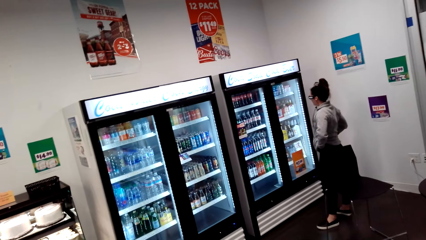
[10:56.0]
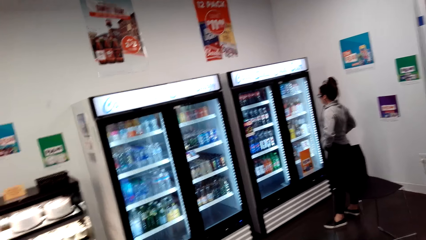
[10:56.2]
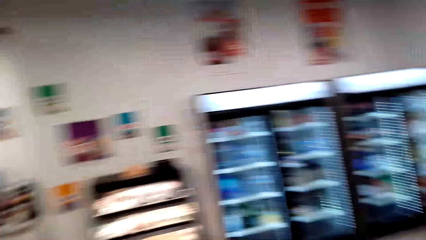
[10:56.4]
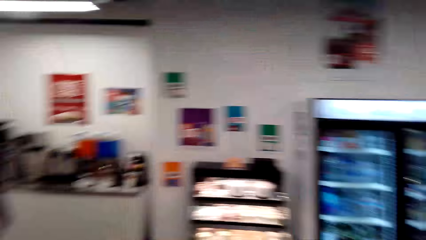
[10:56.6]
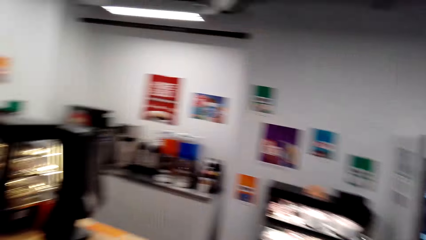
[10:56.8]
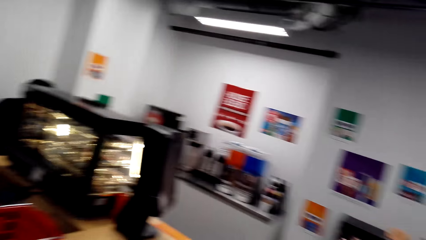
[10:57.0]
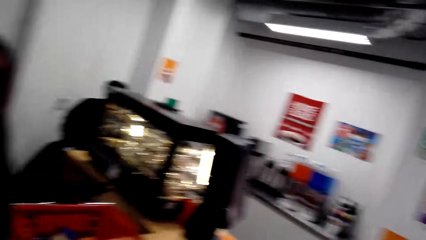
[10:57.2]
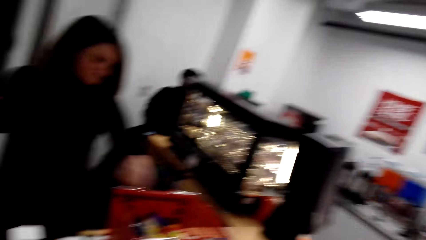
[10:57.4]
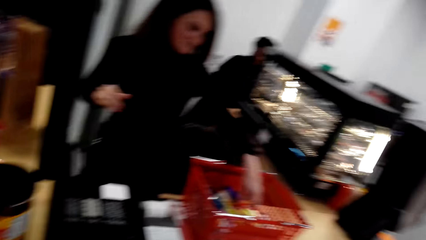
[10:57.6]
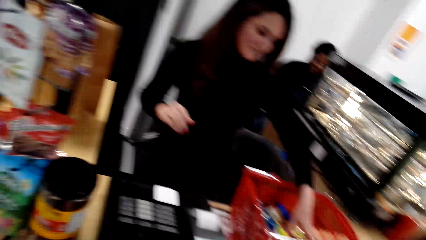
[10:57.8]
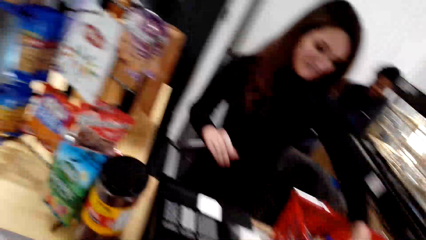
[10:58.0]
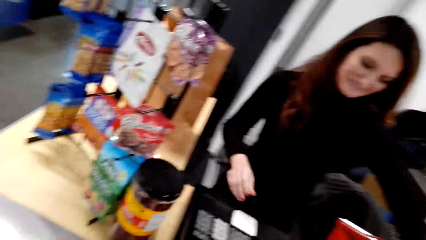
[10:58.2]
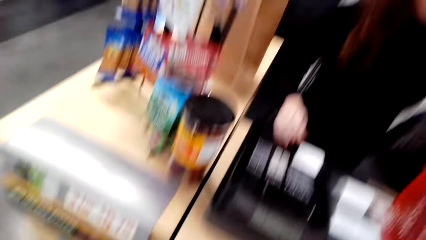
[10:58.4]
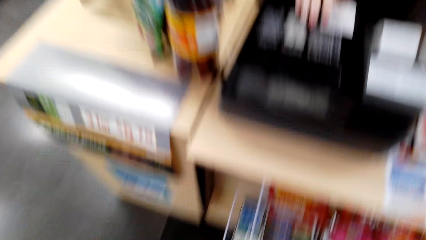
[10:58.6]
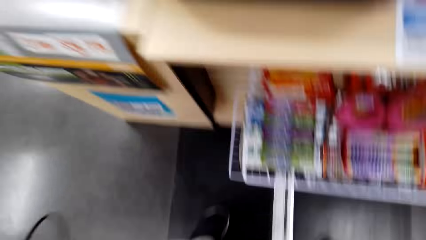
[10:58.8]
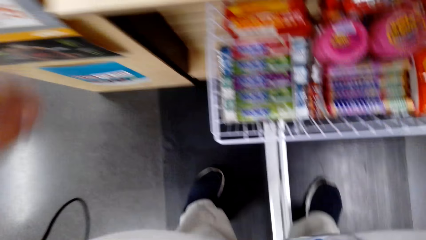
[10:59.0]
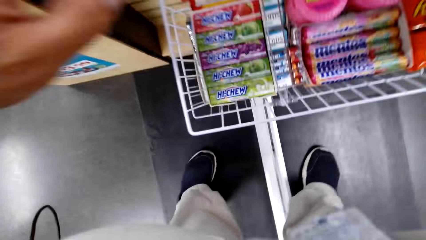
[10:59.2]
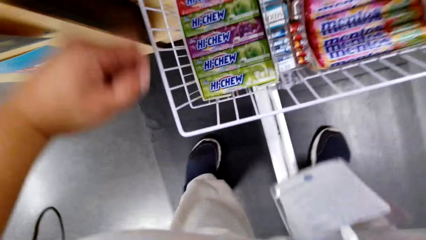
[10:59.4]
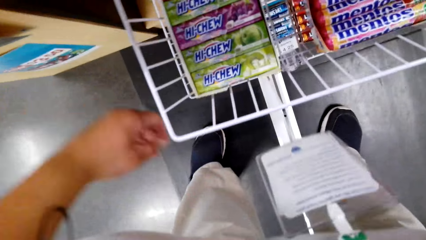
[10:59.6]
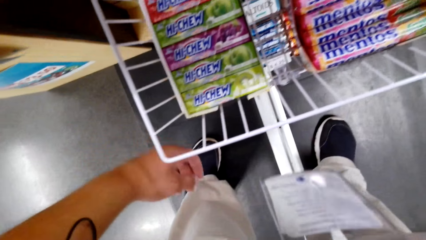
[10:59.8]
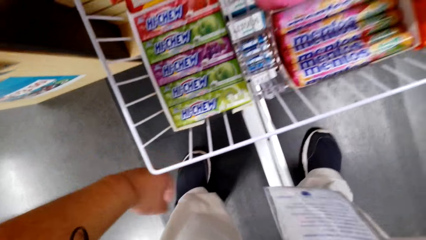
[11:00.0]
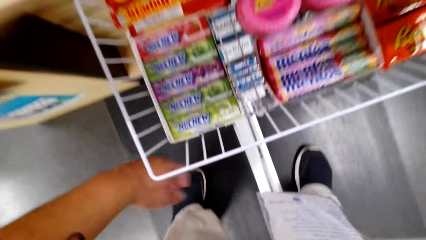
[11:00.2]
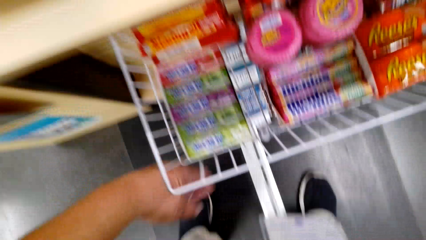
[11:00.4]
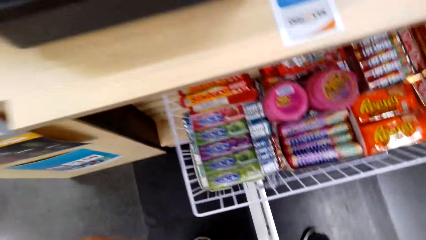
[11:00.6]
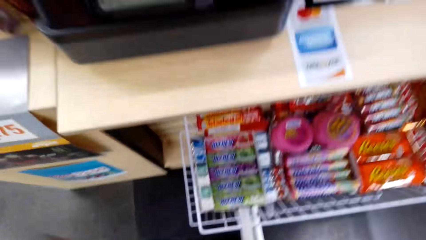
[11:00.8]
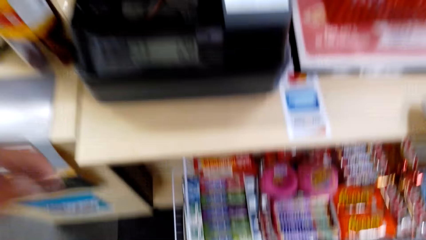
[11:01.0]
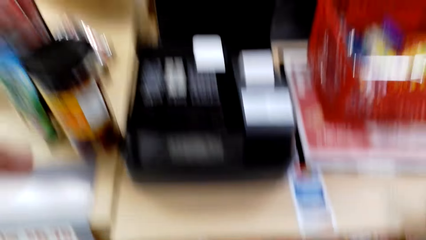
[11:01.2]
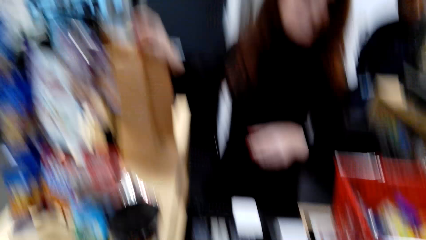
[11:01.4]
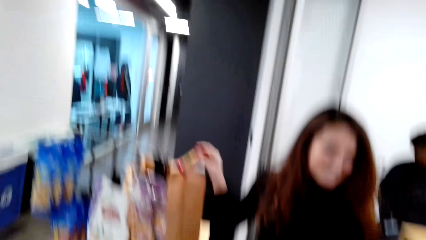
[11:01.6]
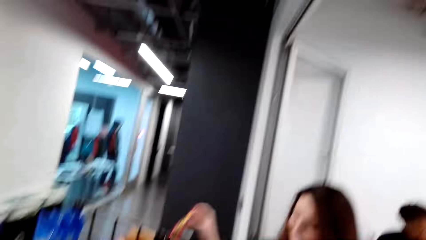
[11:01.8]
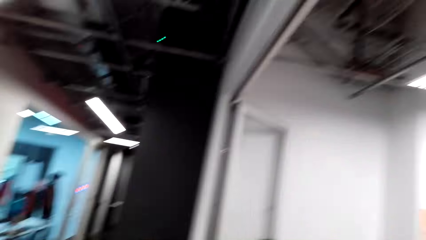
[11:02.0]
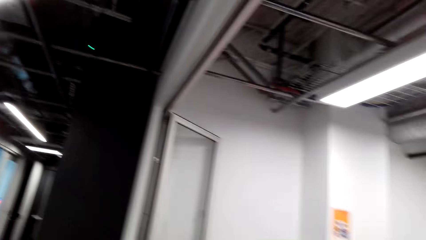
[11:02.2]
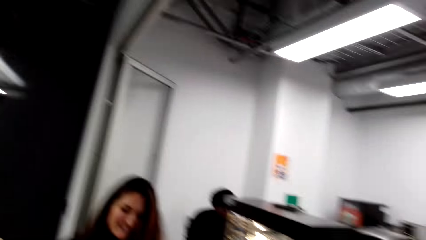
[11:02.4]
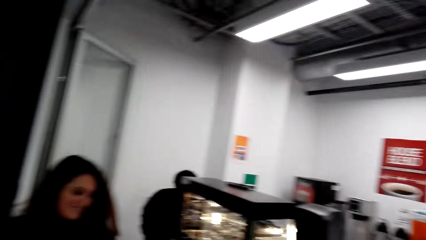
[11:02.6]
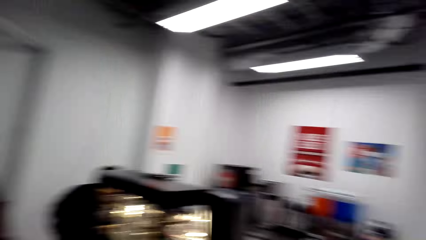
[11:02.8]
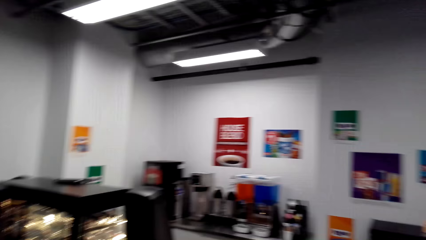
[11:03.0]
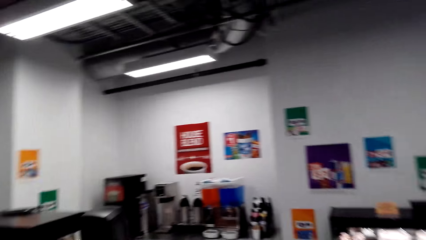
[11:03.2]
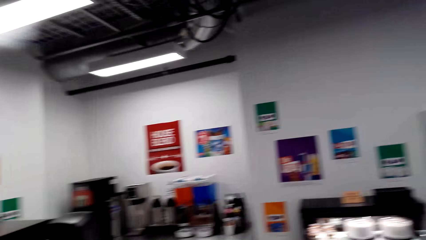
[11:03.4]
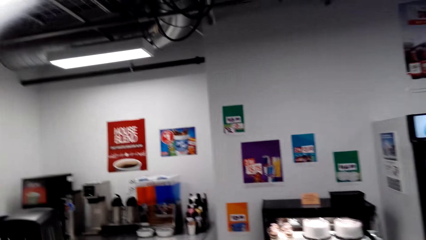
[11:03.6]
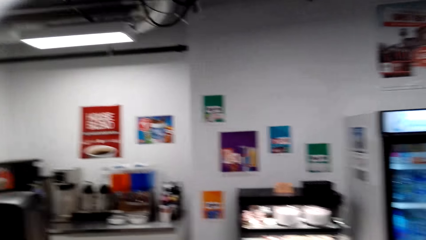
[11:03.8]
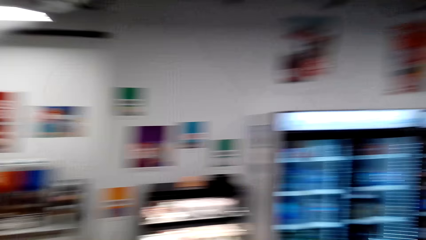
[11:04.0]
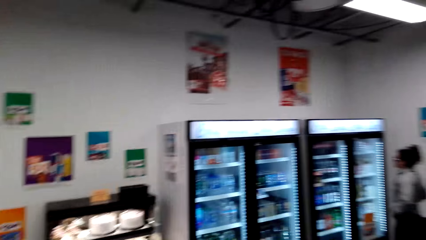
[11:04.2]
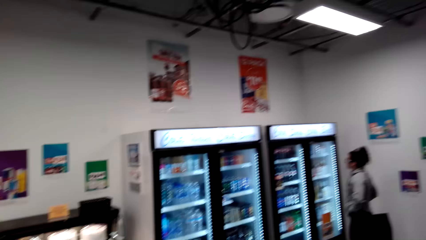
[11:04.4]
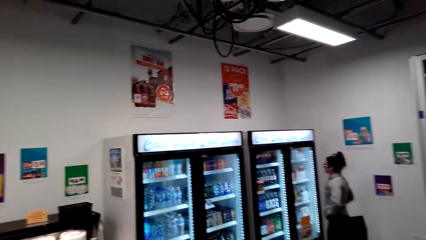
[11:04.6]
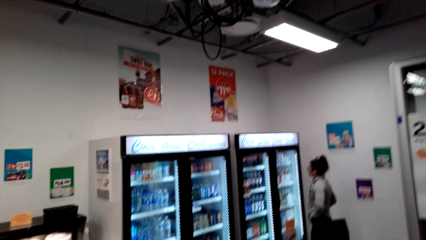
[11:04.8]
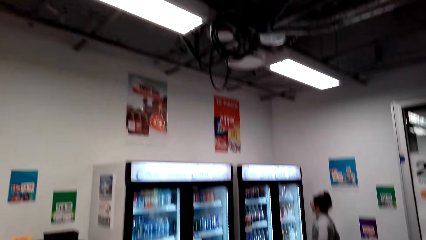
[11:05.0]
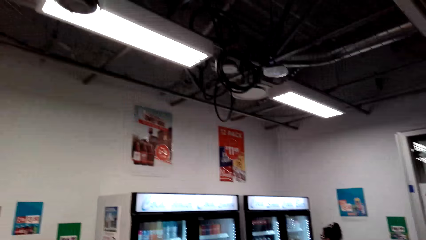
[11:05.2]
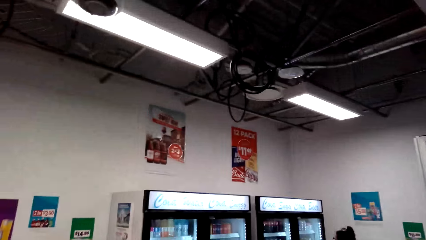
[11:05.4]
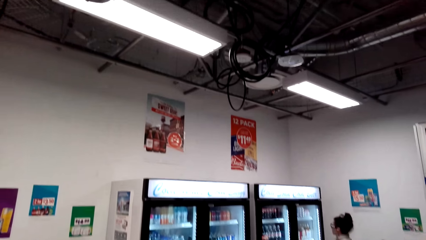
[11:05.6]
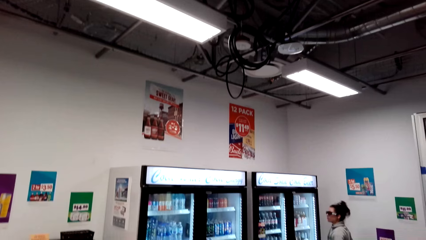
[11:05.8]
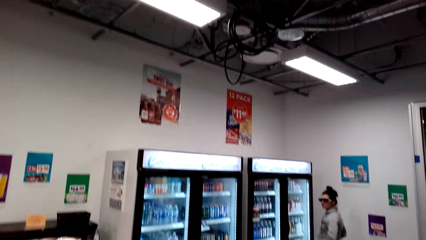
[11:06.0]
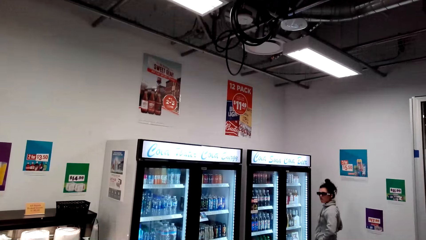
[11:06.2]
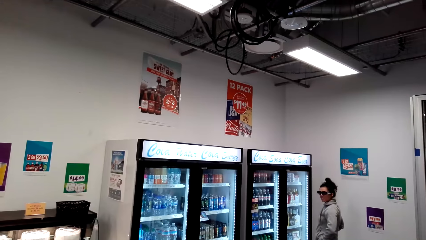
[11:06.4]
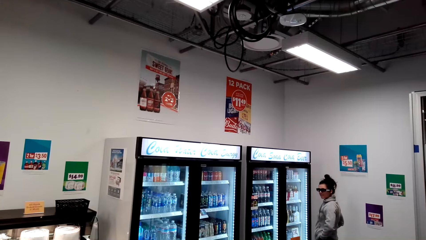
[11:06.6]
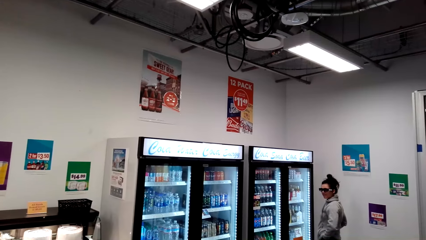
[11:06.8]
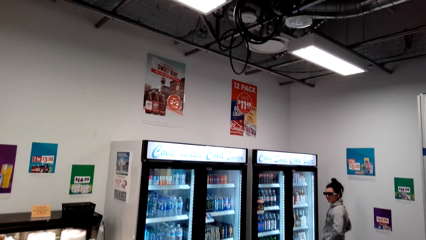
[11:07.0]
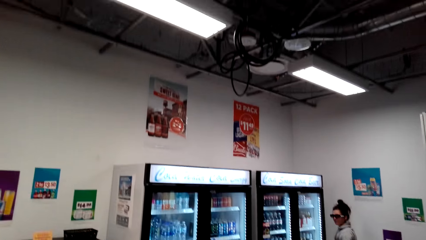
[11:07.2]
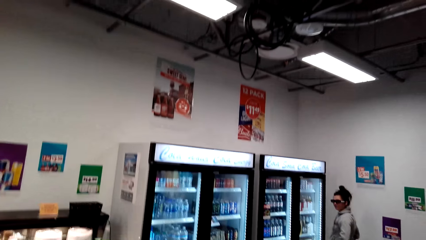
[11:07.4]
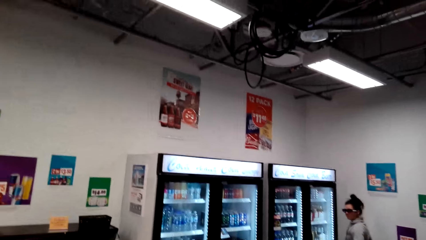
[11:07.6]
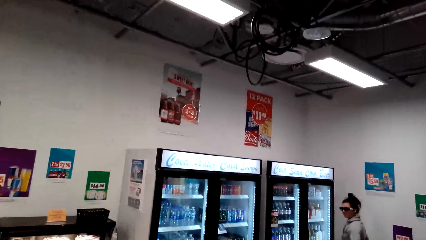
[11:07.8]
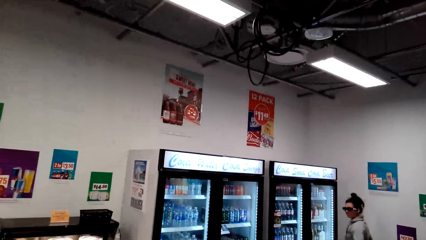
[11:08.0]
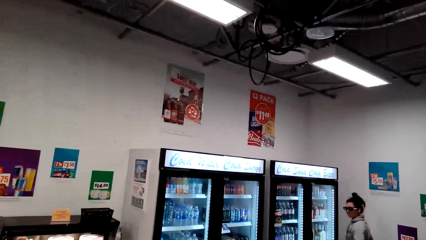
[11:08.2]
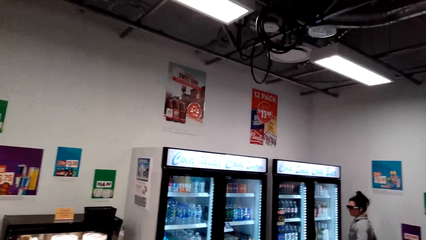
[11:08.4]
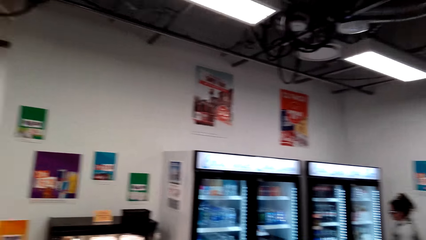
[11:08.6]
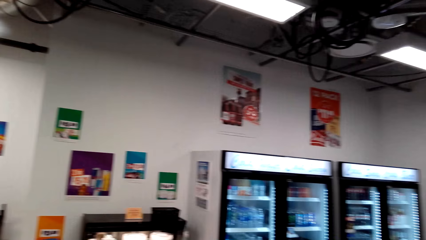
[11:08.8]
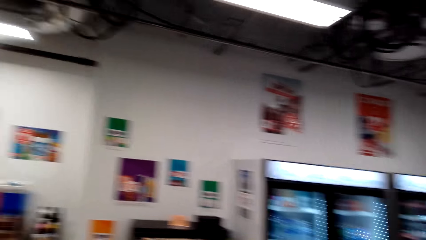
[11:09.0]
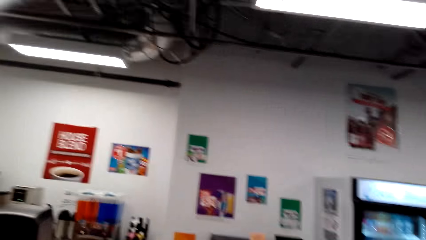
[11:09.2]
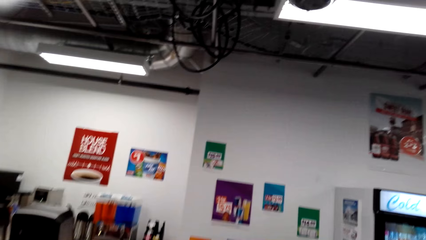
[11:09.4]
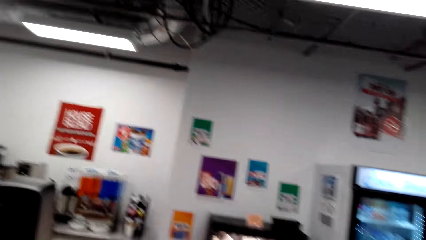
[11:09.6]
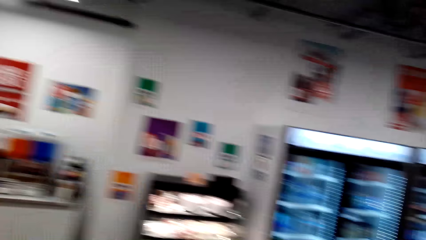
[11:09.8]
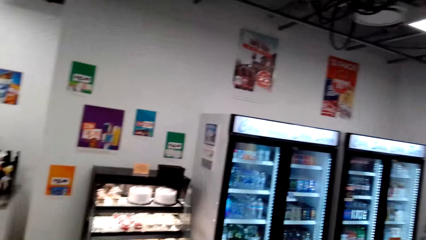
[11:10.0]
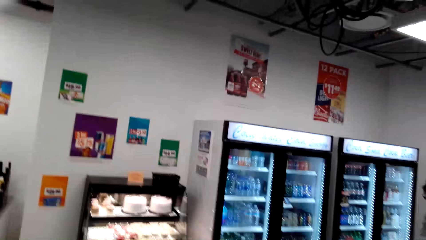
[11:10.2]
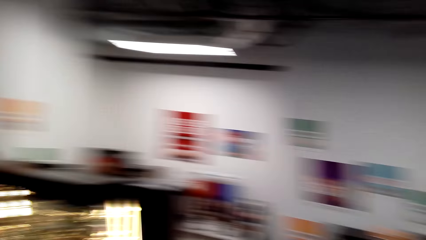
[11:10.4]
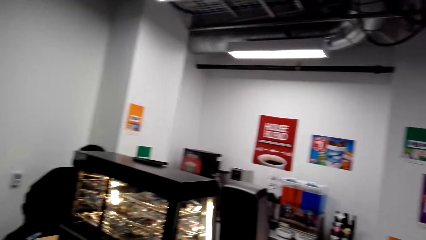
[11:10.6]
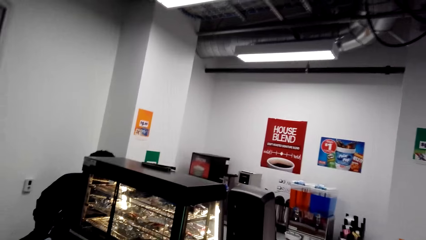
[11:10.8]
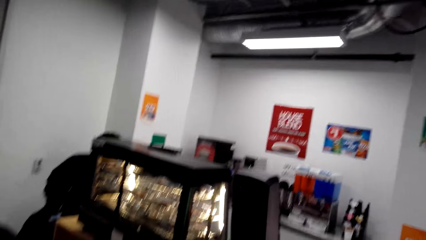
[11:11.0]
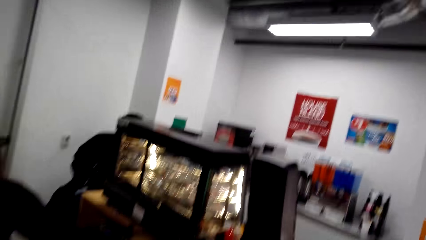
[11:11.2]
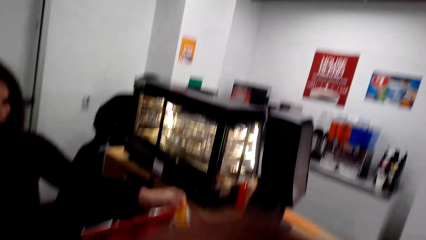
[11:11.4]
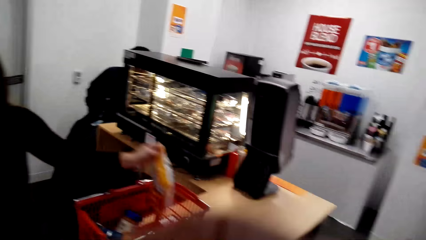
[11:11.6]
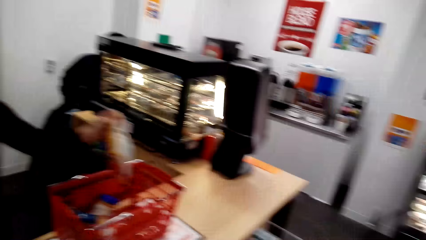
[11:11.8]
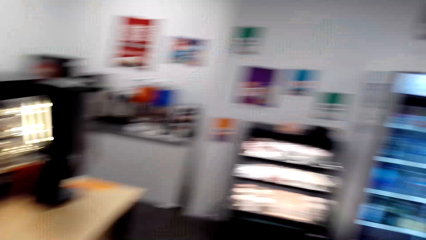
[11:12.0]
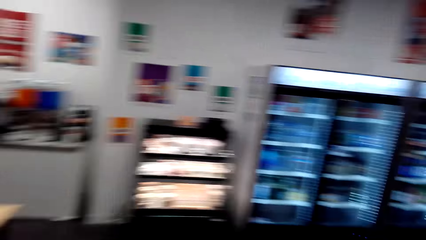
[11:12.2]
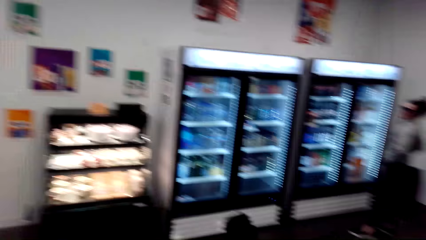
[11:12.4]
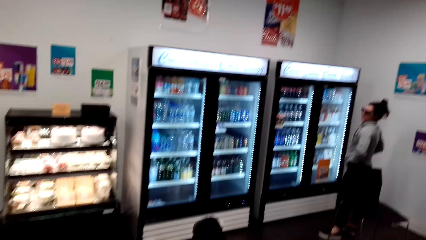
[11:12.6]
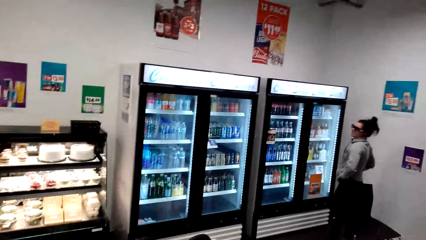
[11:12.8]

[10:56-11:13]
The camera wearer looks around the supermarket. They look at the cashier. They look around a shelf. They look at the cashier. They look around the supermarket. They look at the woman. They look around the supermarket.
